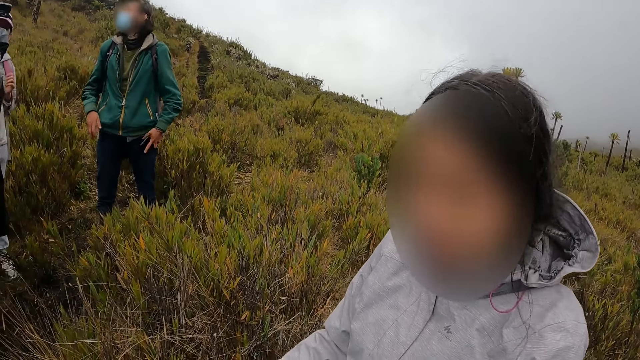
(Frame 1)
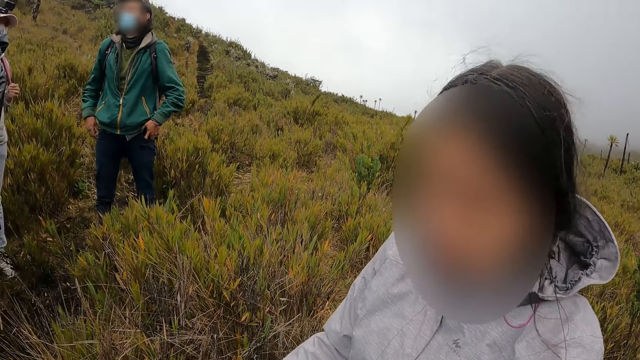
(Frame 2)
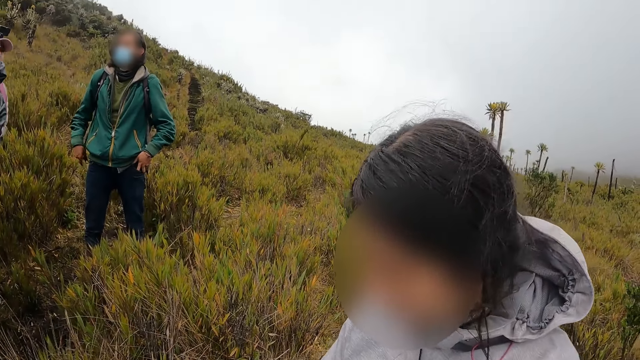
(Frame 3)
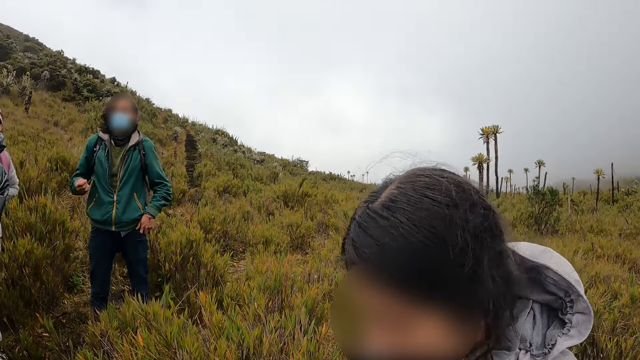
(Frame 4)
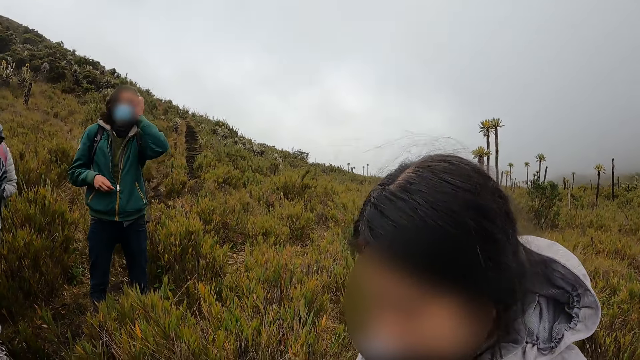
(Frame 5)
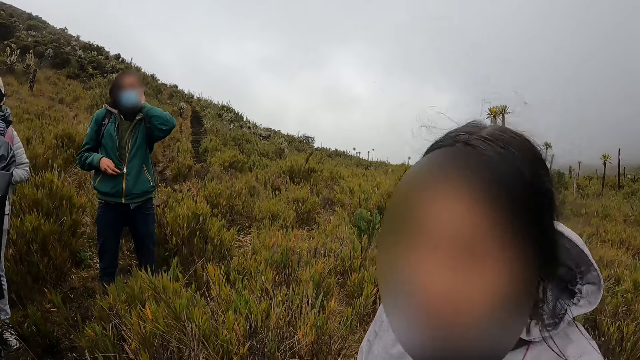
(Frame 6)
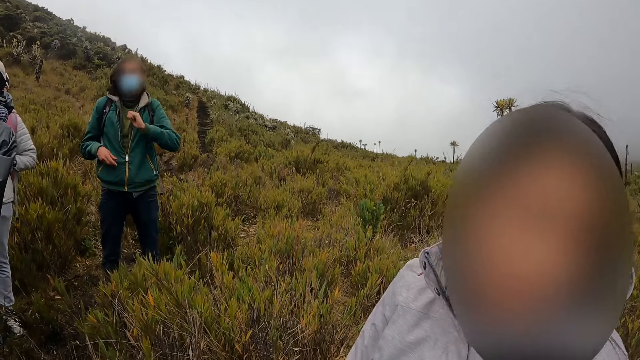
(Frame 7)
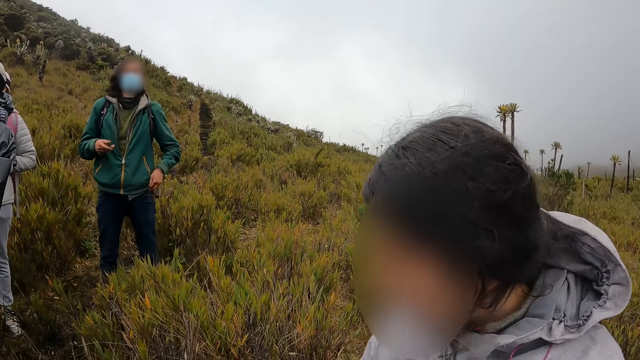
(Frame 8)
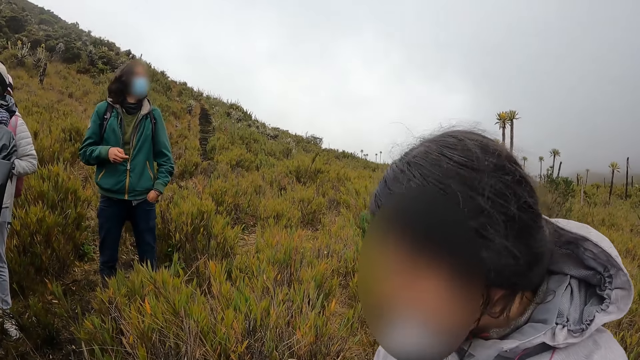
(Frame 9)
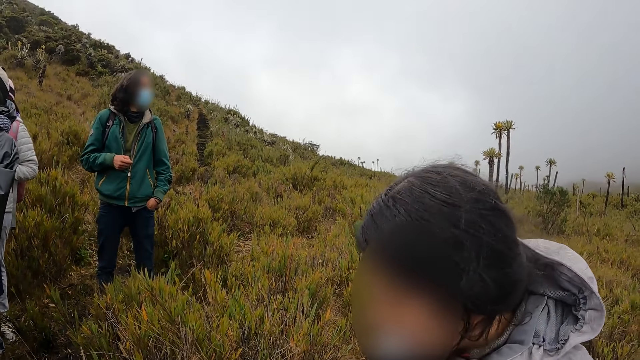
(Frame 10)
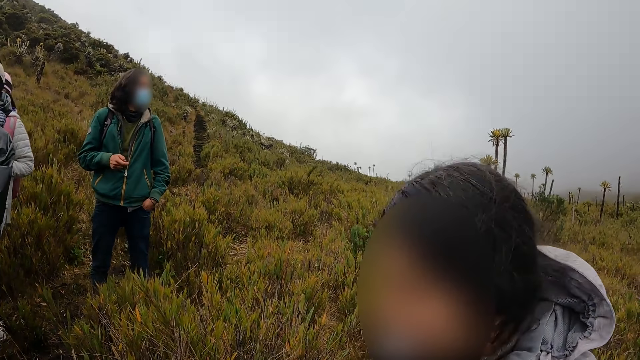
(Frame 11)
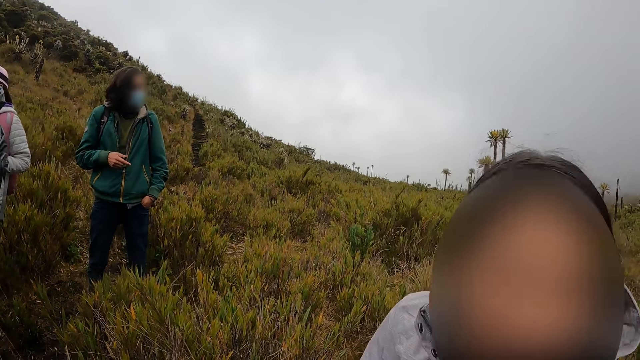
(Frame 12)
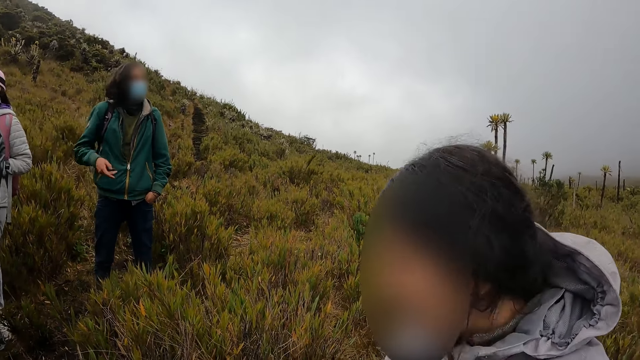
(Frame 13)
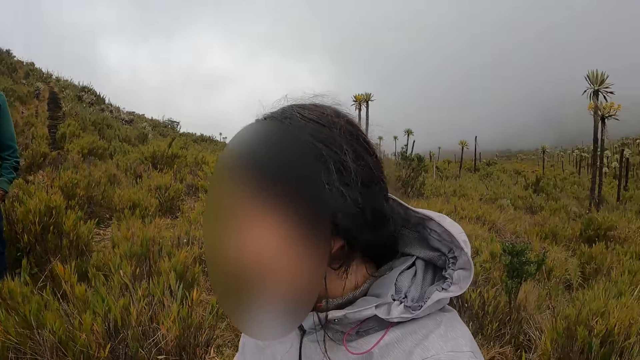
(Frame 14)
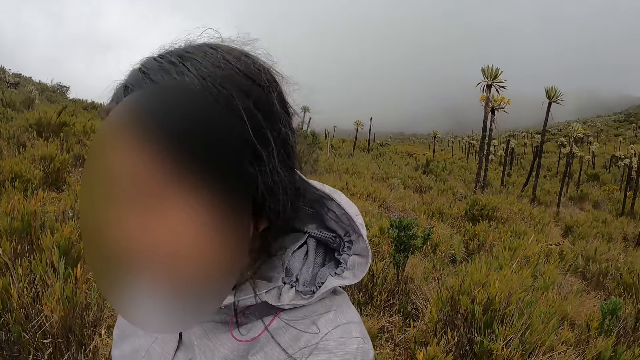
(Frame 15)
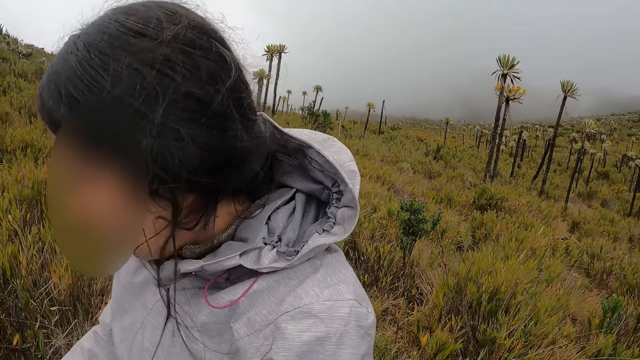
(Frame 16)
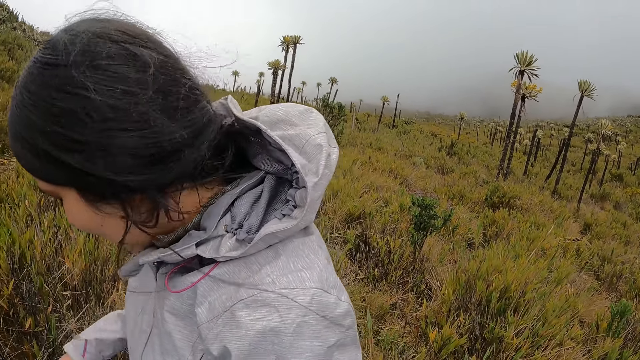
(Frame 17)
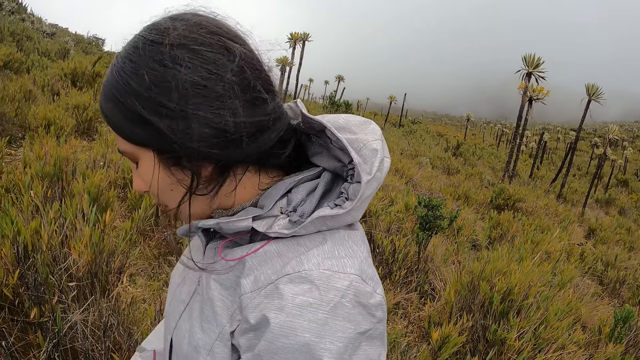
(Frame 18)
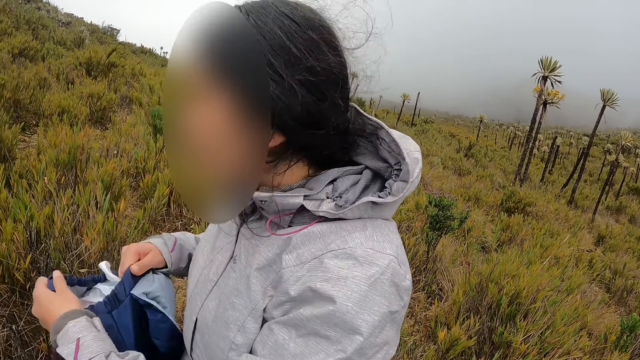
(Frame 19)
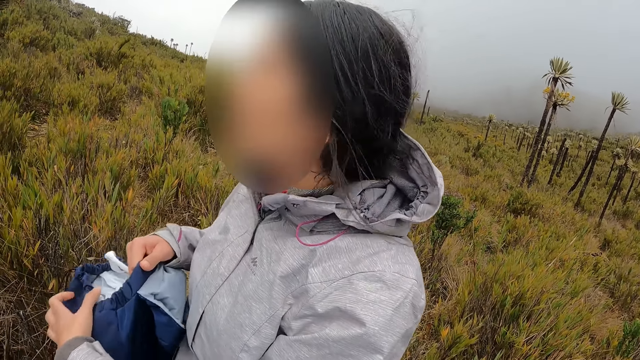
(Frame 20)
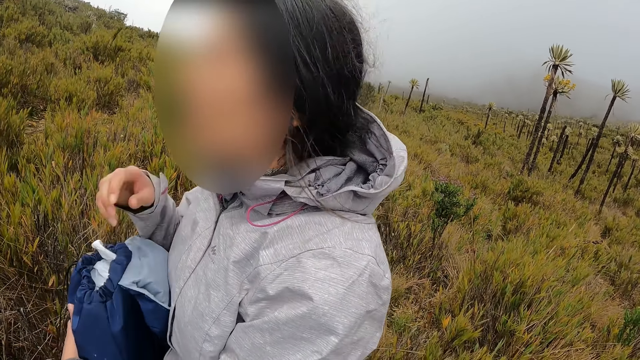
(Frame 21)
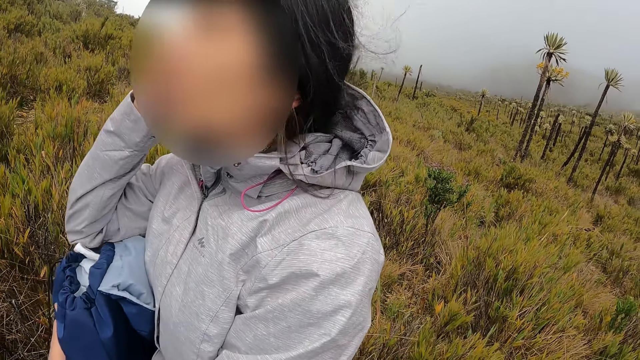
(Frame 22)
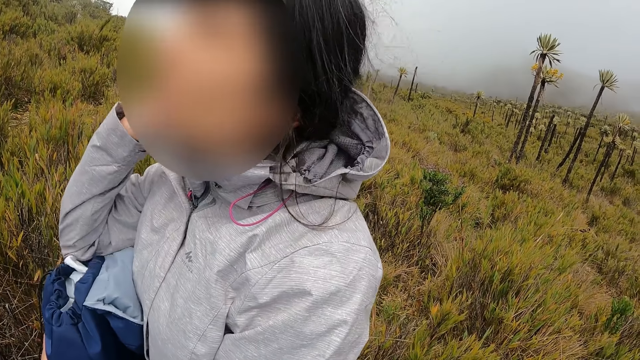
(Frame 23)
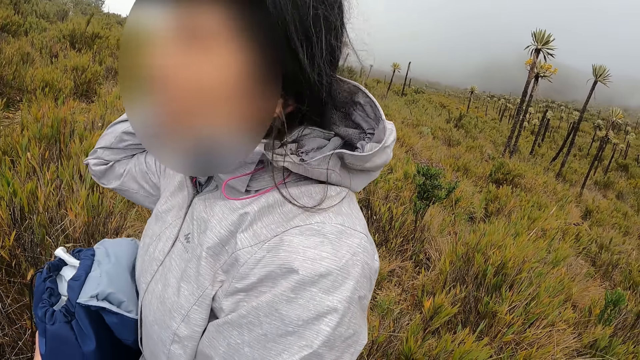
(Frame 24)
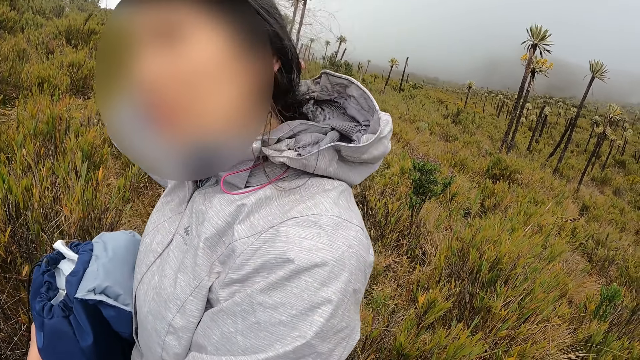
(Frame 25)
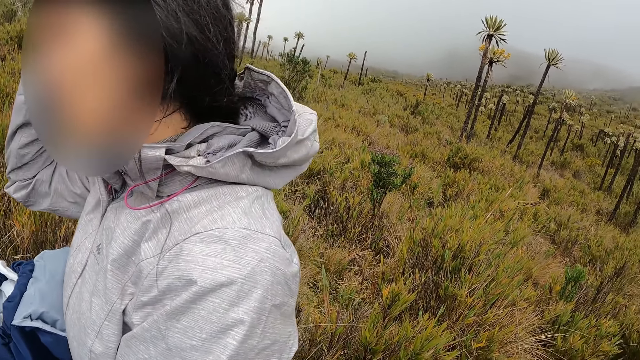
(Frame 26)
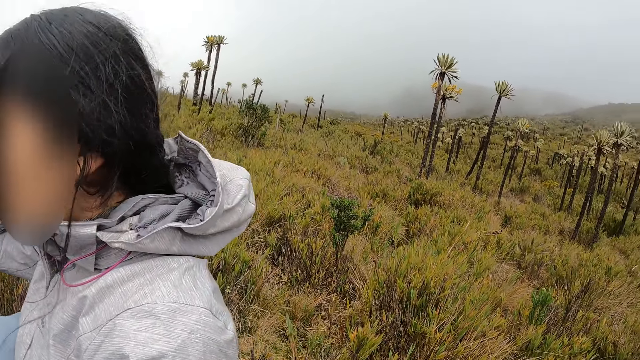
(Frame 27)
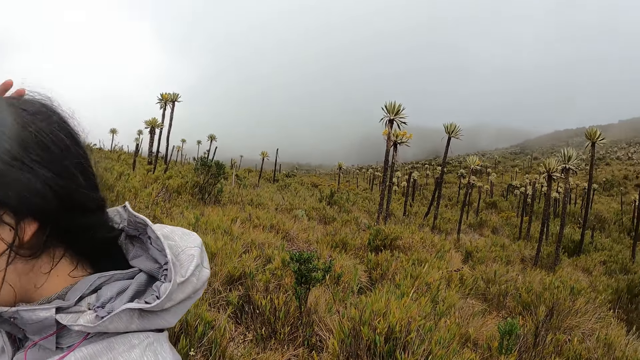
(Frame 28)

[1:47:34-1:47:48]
The man puts the phone in his pocket with his left hand and adjusts his hair with his left hand. The woman raises a bag with both hands and adjusts her hair with her right hand.

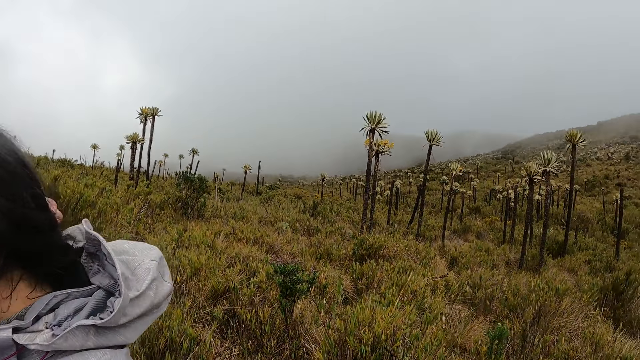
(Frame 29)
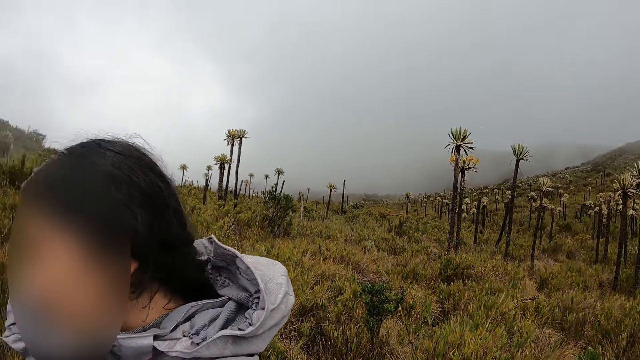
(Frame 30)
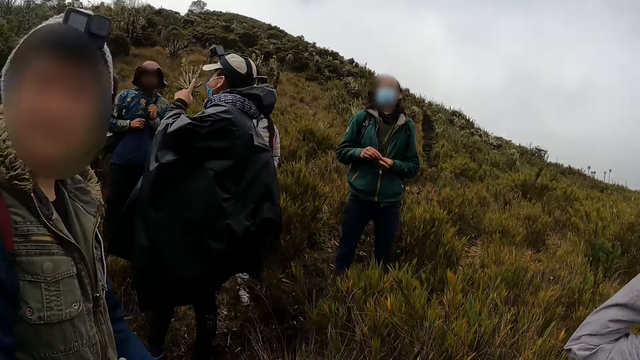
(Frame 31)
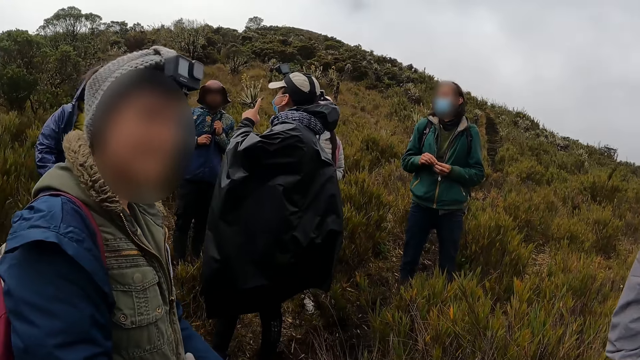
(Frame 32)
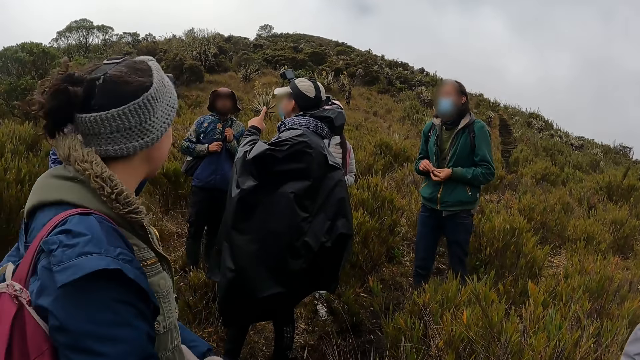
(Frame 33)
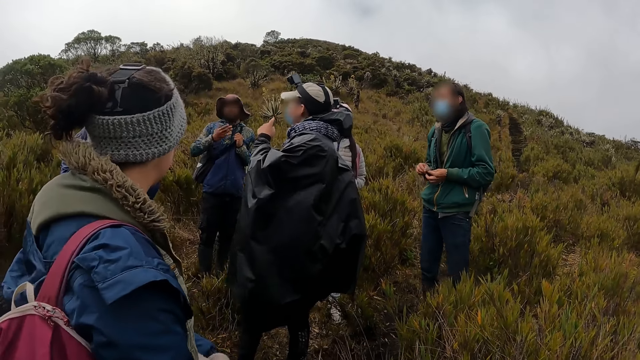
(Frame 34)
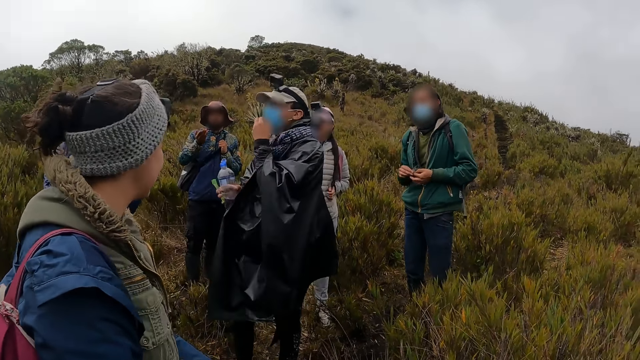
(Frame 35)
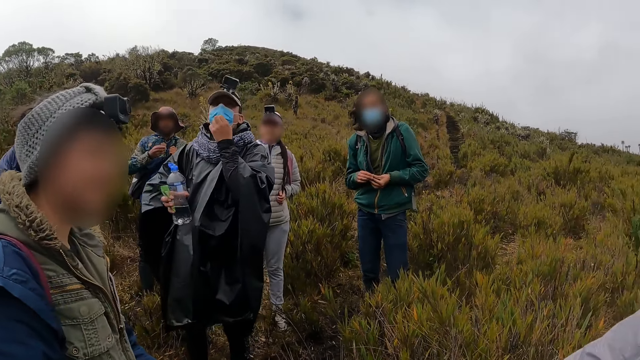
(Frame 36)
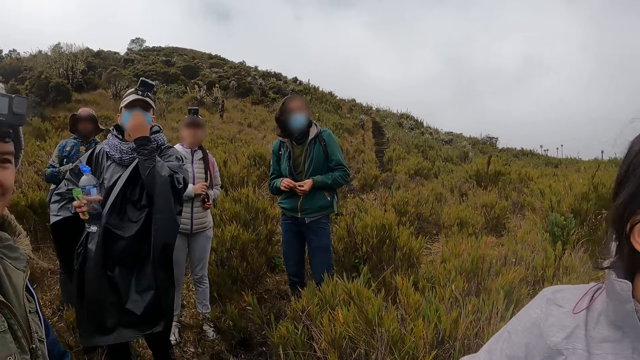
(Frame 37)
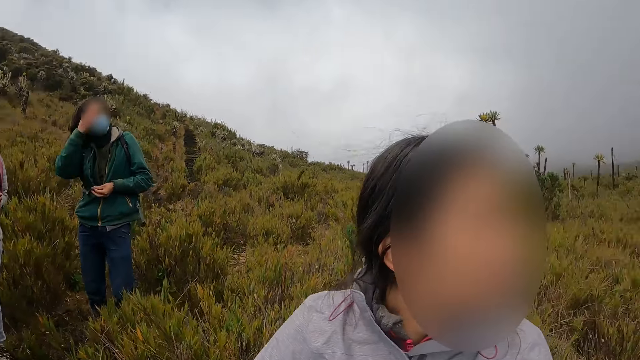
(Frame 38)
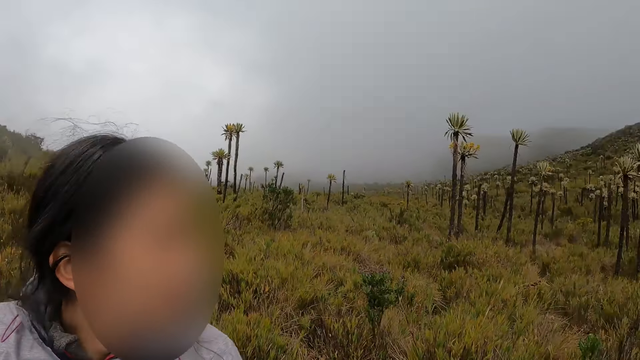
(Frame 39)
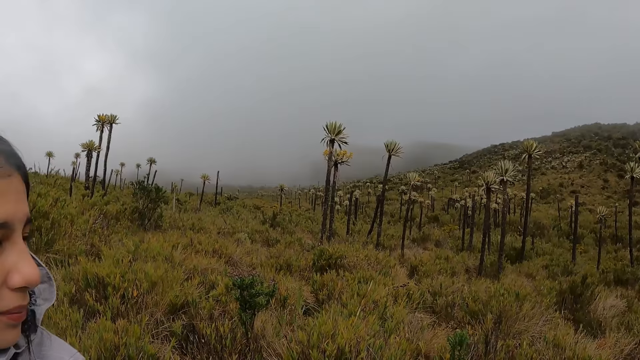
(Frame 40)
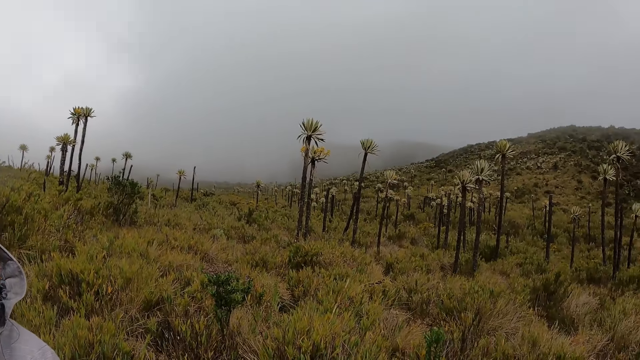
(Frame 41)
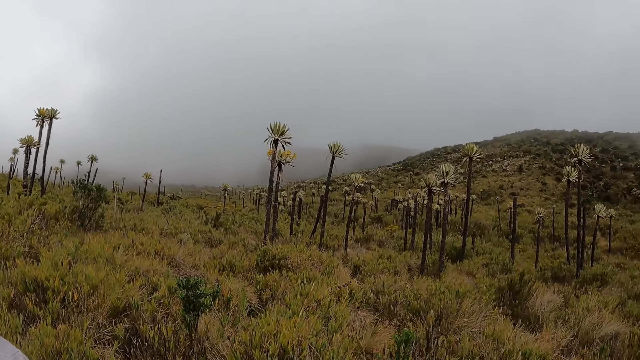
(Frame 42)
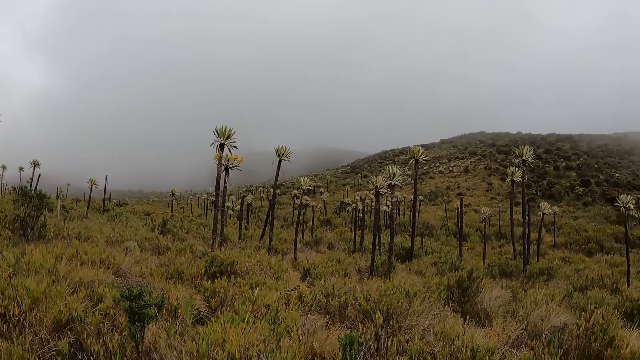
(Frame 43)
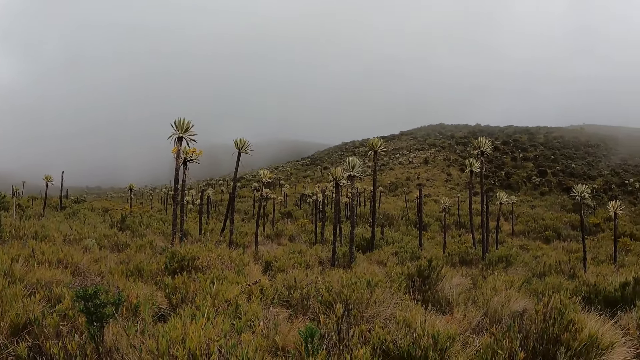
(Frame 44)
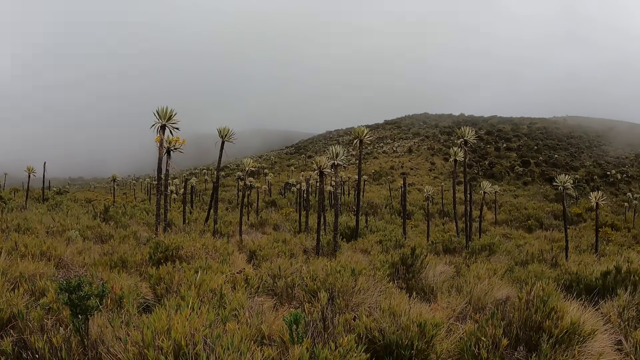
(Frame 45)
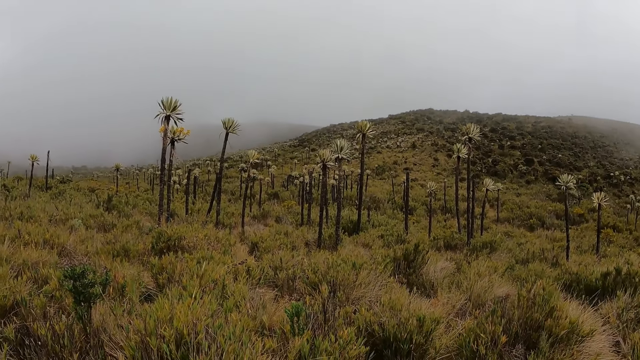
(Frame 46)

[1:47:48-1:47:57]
The man interacts with the group of people. Another man touches his face mask with his left hand.
